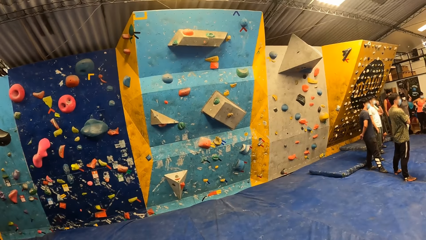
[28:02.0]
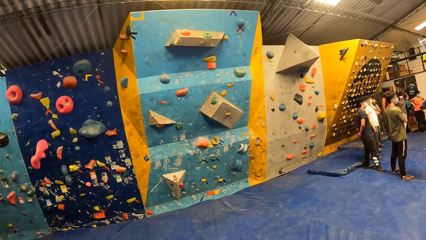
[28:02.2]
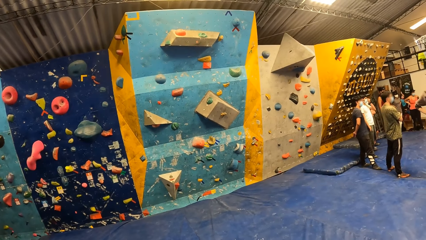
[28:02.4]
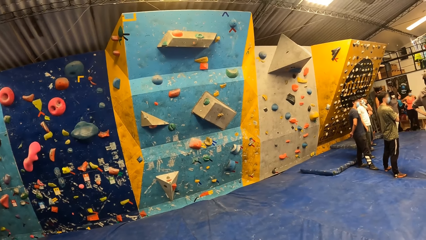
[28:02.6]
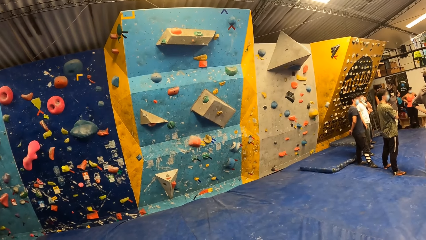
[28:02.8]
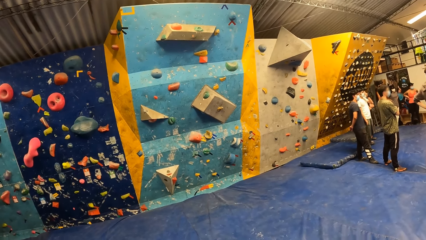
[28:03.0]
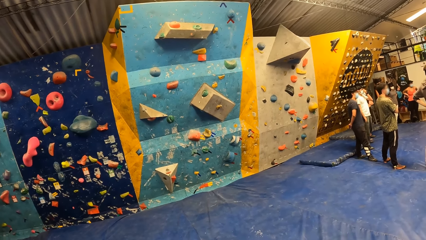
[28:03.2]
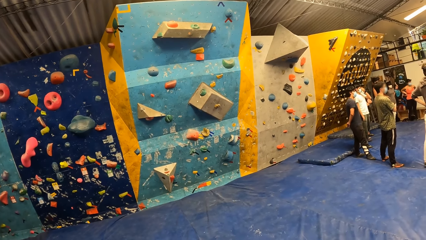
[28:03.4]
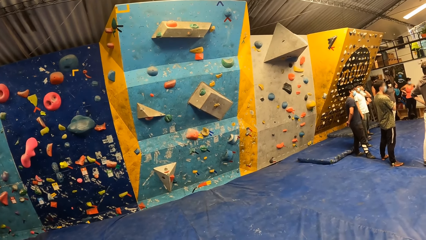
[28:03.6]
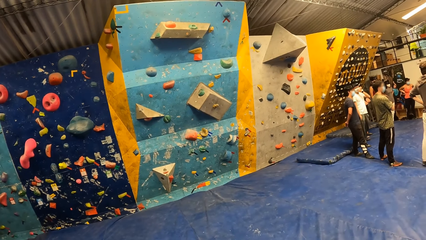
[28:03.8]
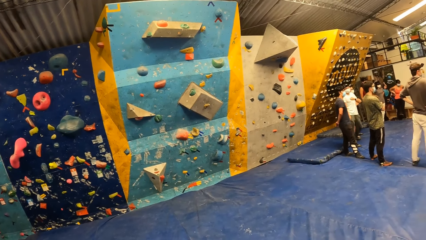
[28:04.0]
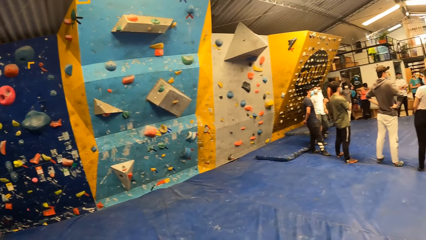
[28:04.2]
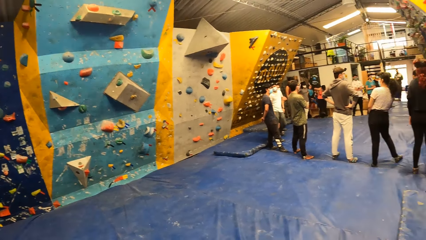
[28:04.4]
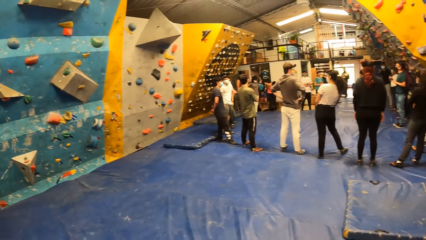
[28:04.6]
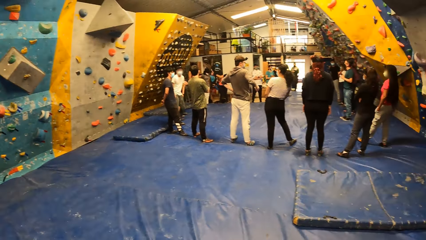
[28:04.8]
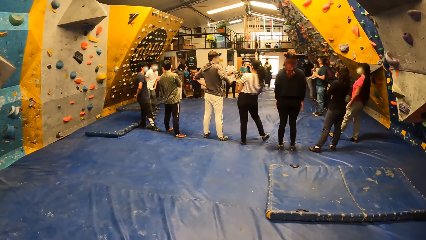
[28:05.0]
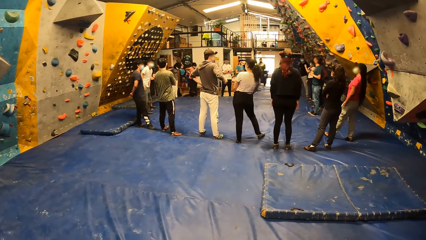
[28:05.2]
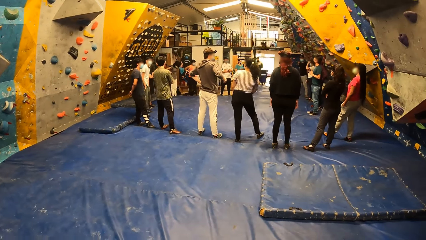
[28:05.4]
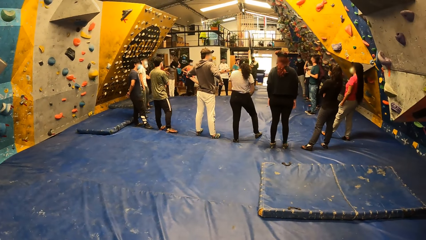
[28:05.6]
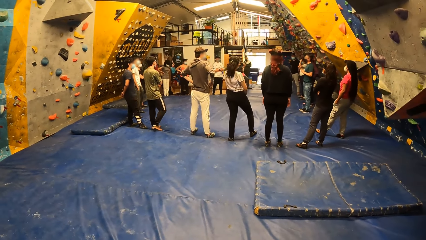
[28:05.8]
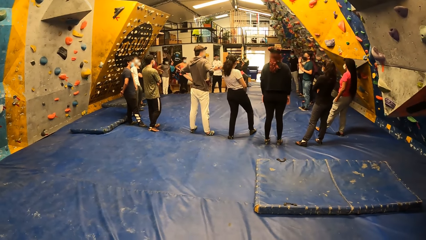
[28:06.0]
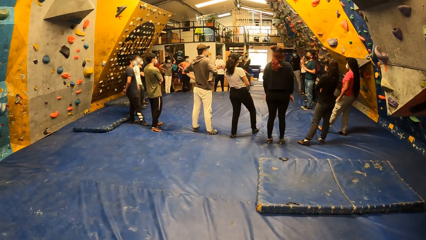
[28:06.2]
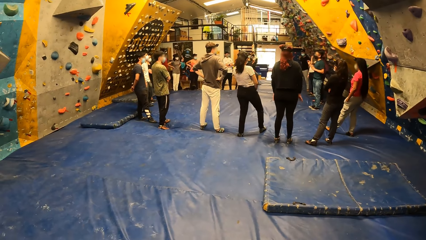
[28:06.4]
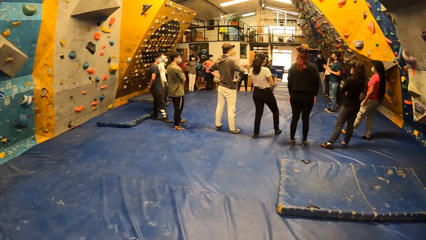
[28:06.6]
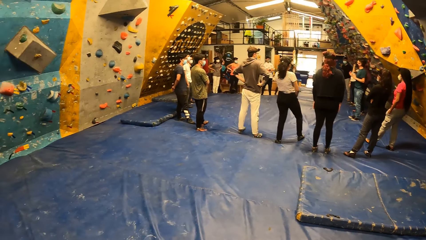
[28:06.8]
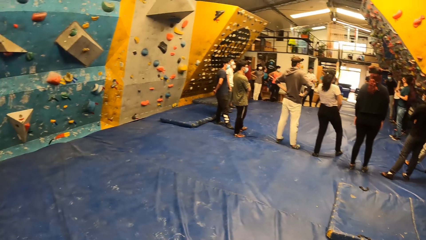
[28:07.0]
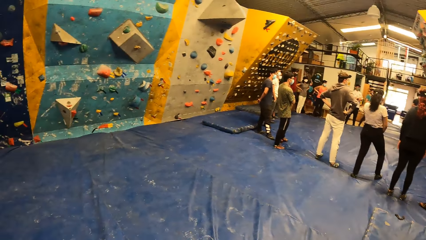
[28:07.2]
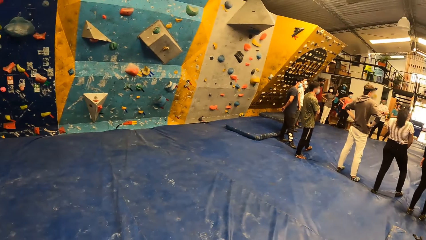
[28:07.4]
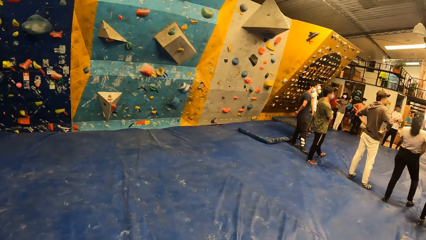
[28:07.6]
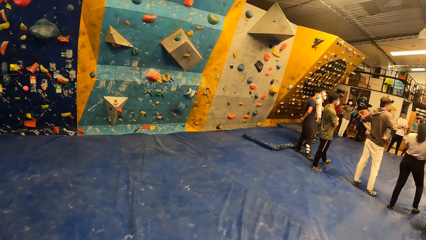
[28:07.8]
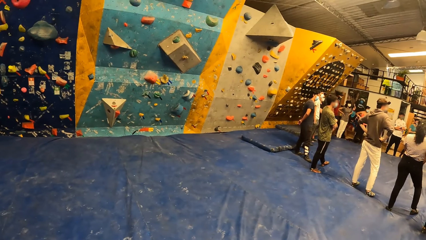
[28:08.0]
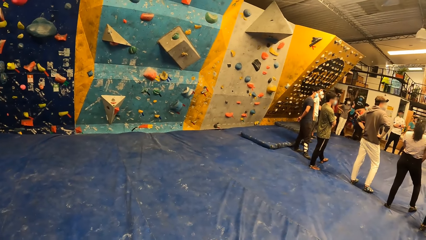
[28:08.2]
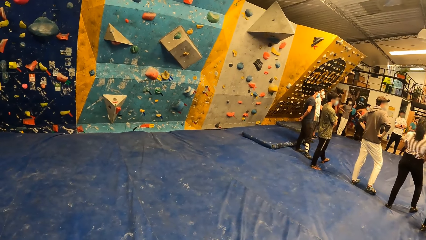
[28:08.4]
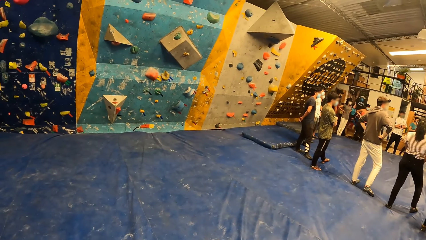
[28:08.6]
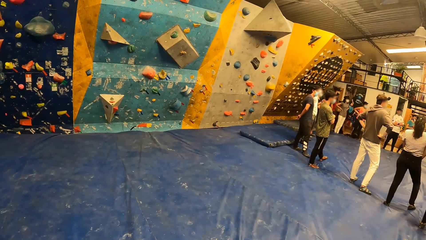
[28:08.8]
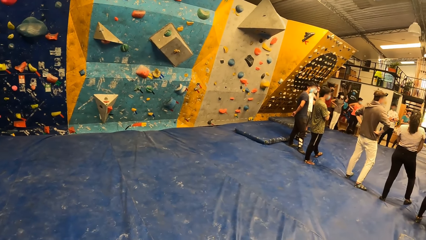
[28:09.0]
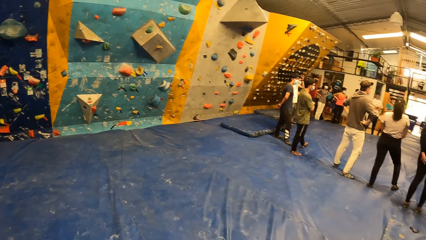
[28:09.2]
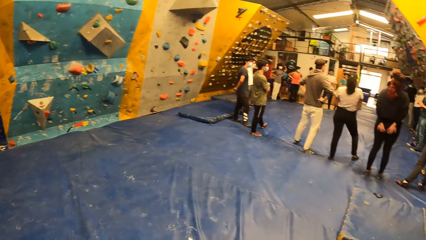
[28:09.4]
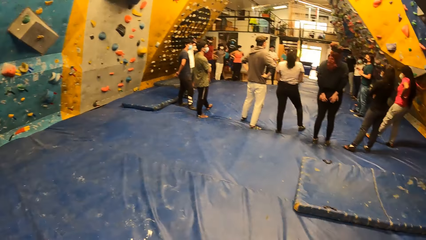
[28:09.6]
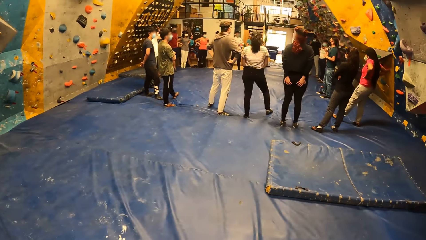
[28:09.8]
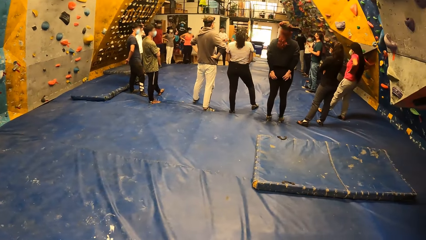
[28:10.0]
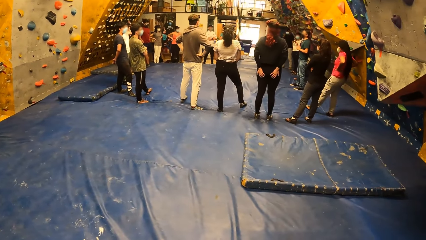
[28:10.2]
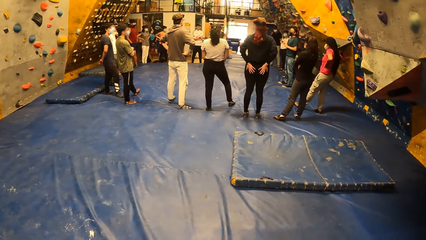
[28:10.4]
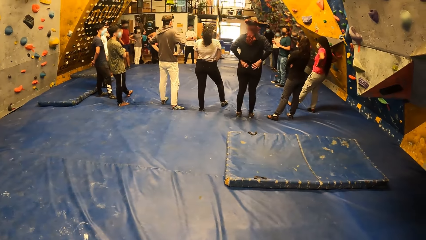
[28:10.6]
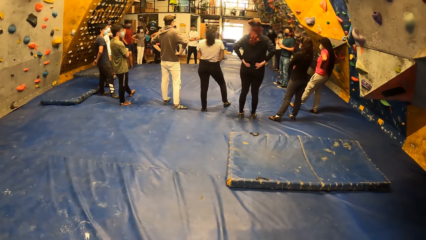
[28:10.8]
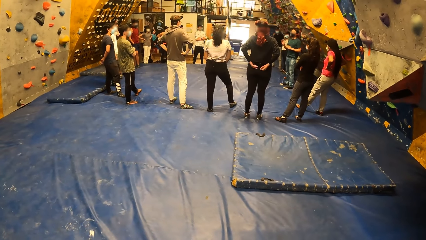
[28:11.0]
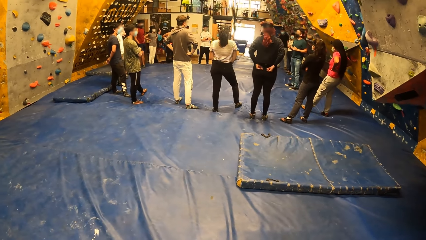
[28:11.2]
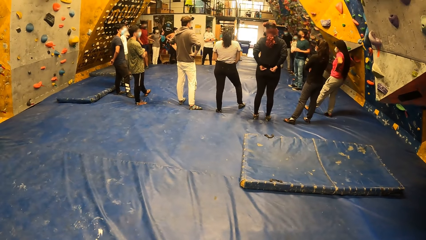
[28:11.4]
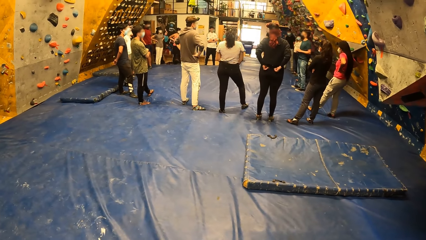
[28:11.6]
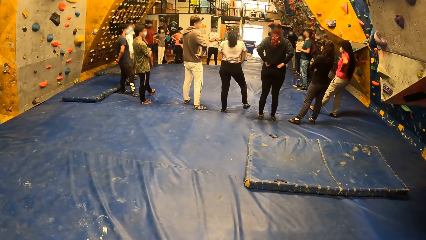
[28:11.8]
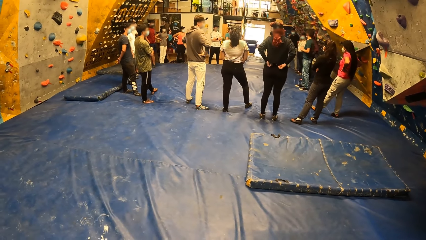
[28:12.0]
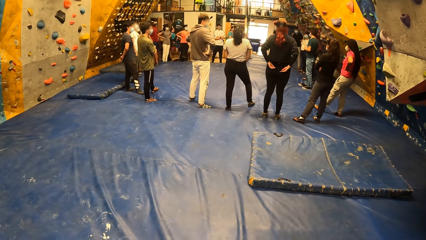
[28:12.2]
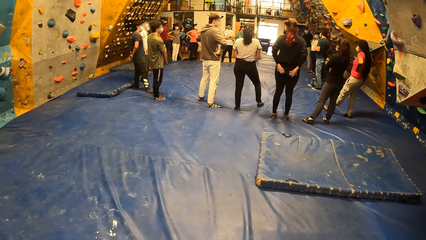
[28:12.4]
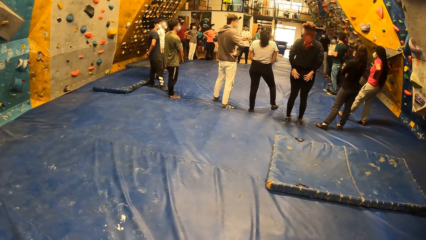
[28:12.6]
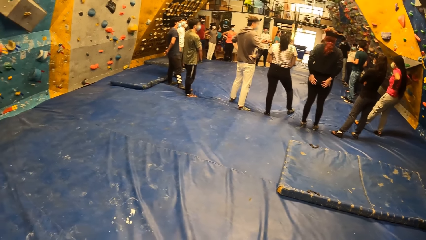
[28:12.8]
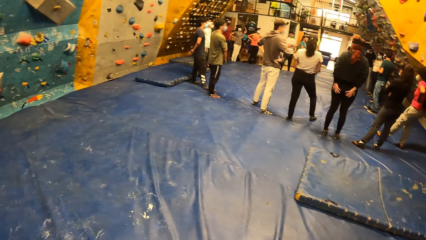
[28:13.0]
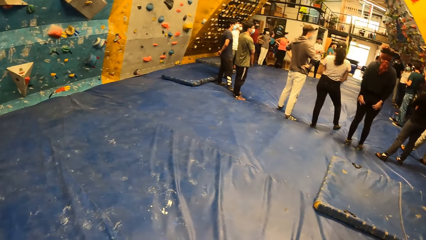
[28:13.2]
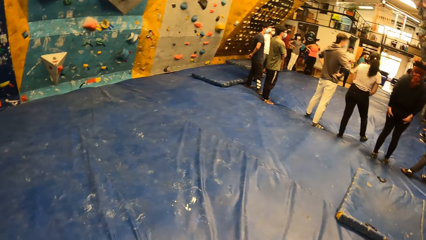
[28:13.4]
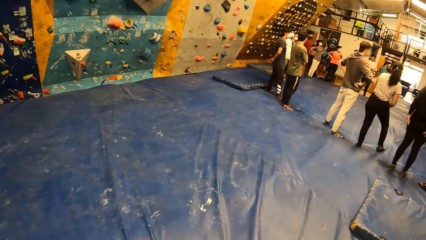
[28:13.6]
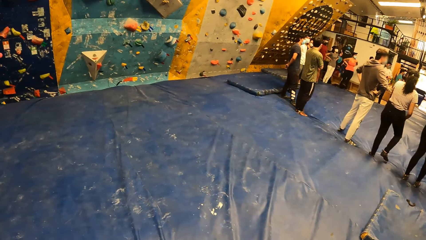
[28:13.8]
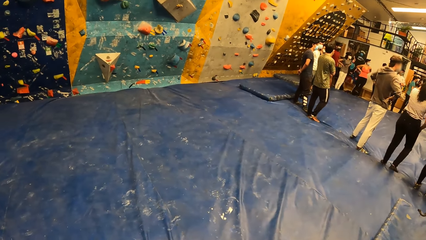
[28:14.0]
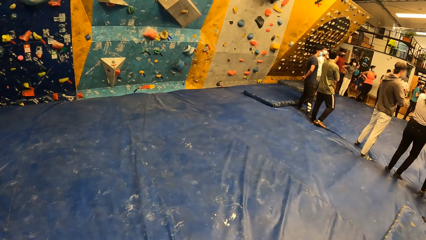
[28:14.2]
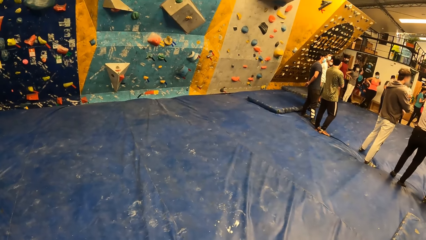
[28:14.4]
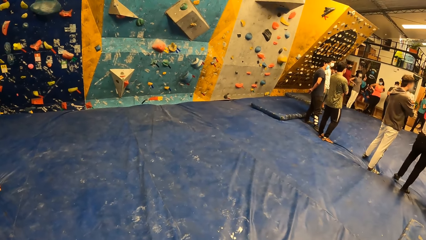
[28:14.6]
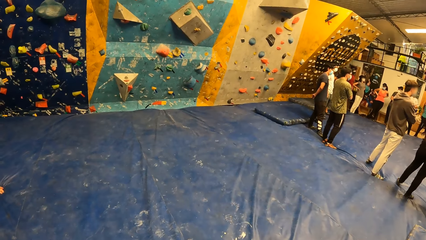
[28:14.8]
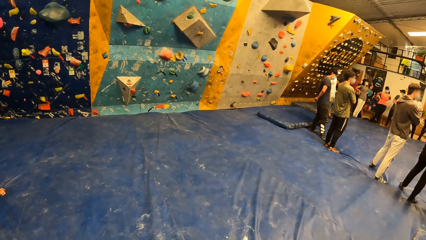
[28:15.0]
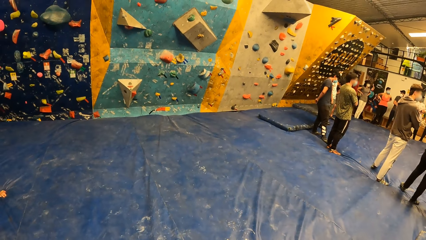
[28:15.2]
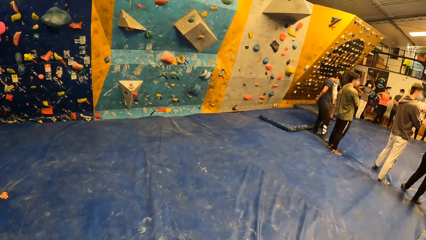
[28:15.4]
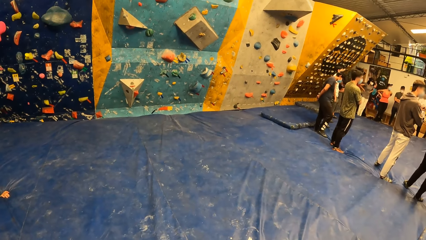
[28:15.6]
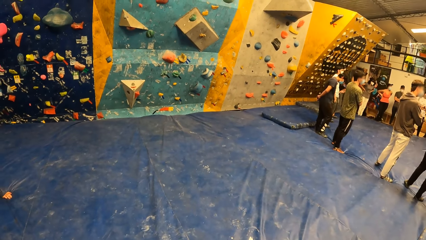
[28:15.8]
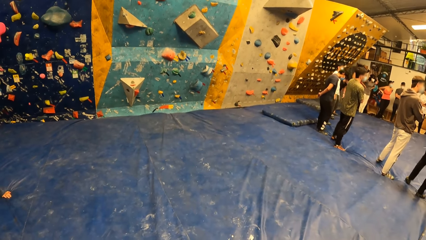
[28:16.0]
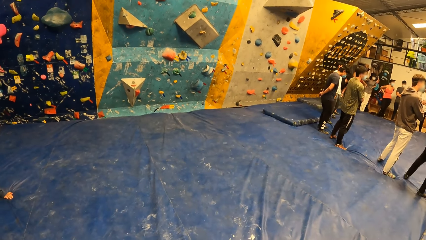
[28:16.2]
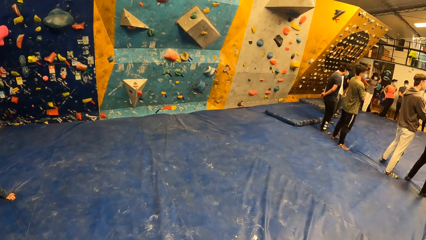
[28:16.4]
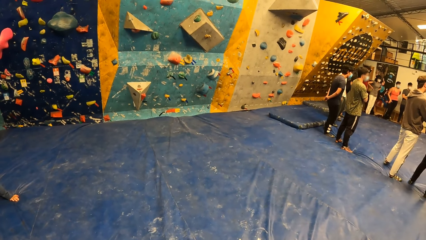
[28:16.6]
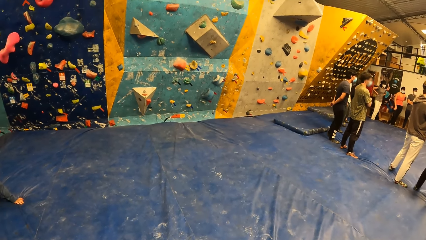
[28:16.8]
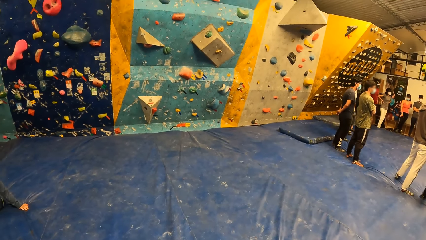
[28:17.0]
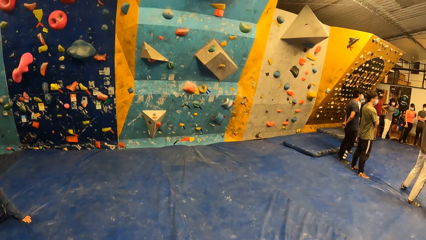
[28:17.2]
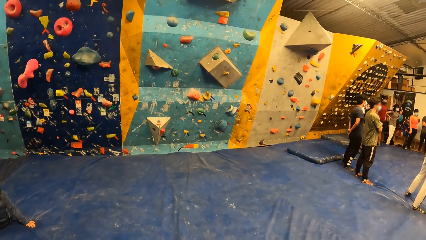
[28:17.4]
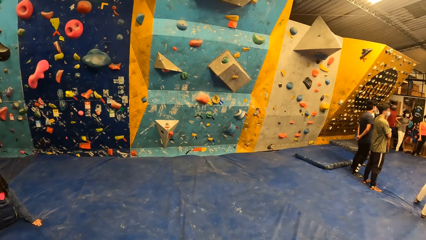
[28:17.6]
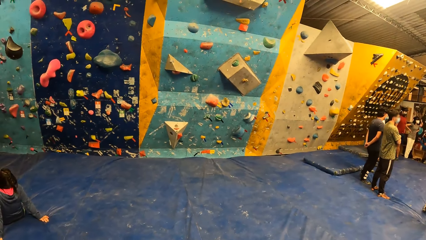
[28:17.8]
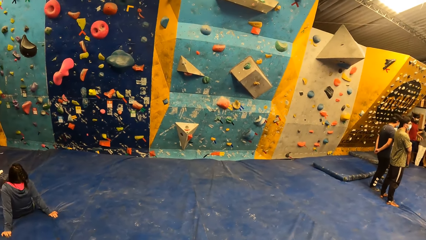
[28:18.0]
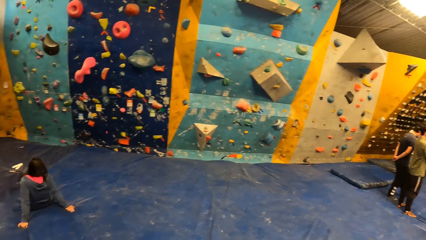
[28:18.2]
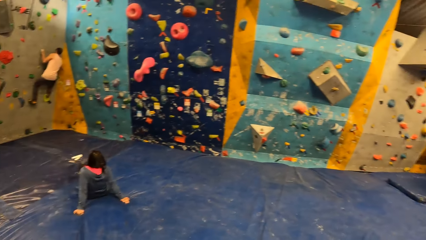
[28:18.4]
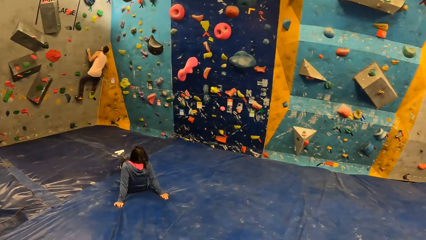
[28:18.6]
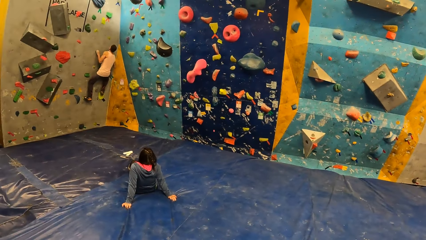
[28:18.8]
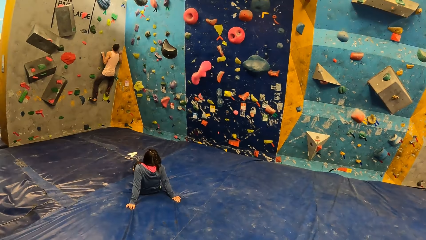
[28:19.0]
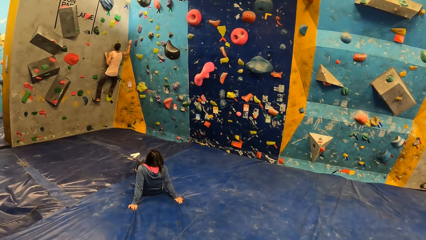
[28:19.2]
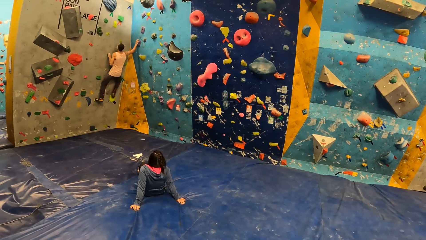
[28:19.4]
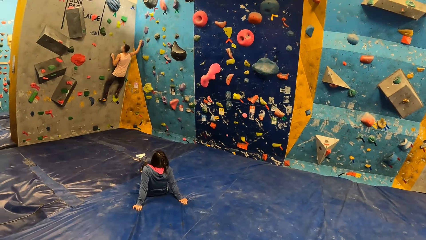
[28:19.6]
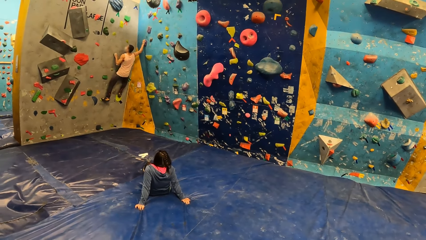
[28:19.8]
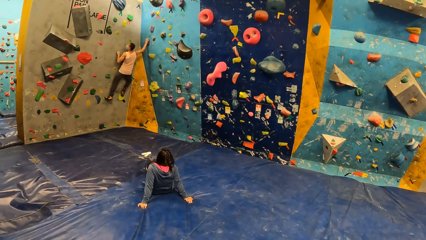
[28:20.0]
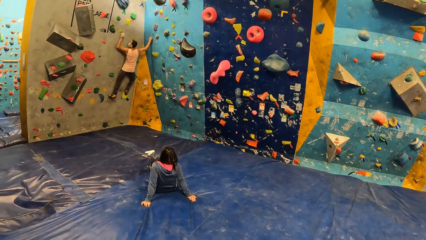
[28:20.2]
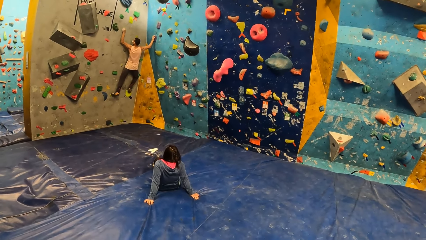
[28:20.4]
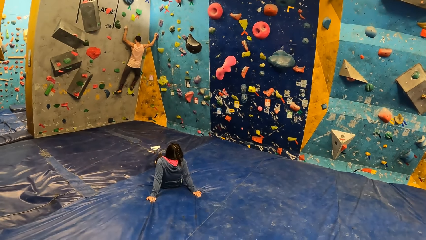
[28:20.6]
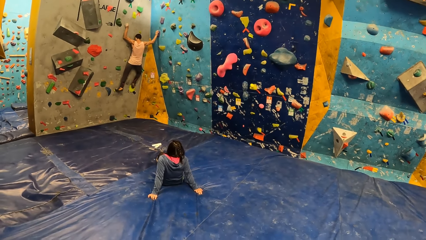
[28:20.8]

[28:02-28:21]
The camera wearer looks around. The man climbs the bouldering wall.
